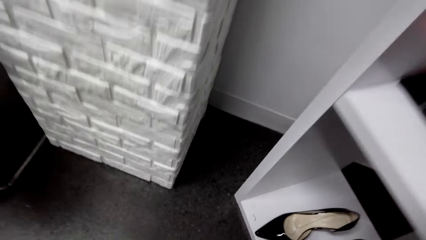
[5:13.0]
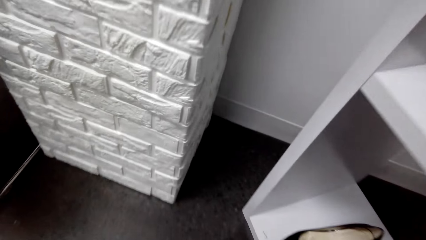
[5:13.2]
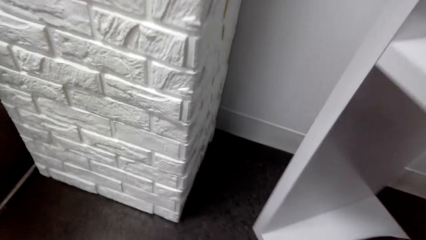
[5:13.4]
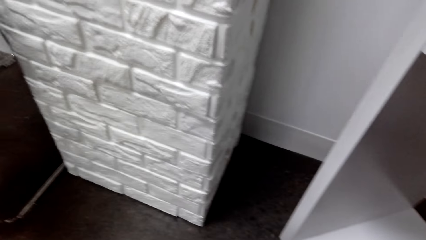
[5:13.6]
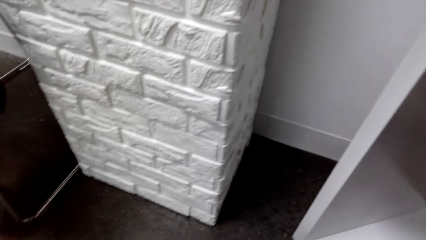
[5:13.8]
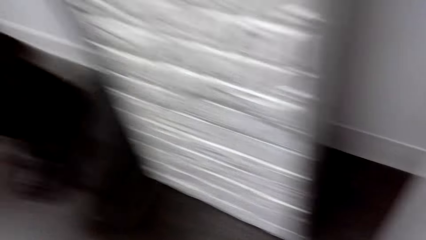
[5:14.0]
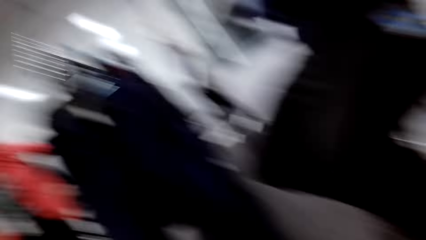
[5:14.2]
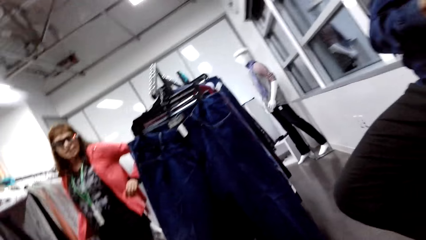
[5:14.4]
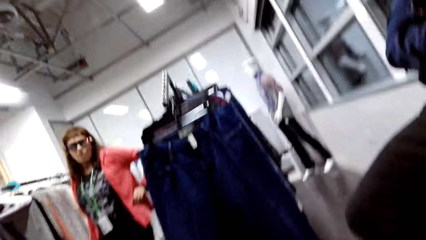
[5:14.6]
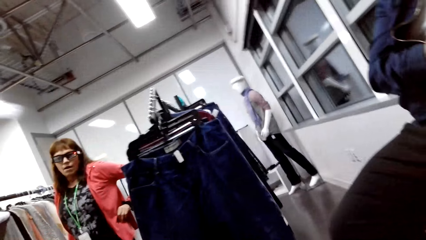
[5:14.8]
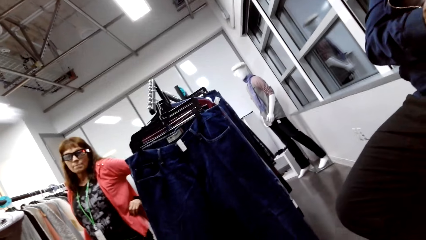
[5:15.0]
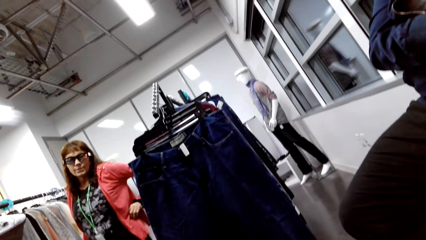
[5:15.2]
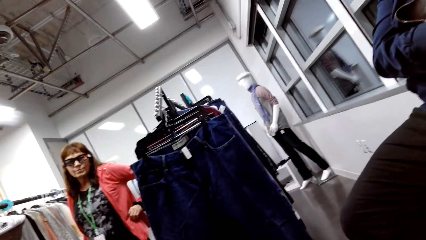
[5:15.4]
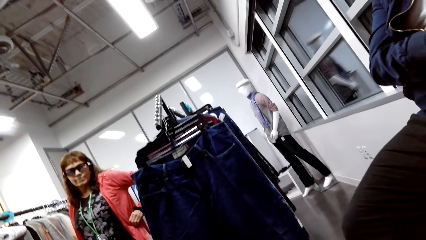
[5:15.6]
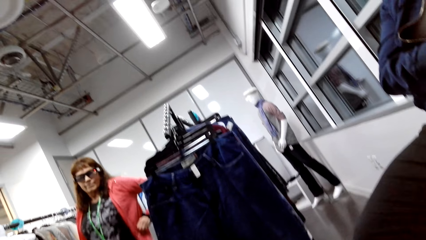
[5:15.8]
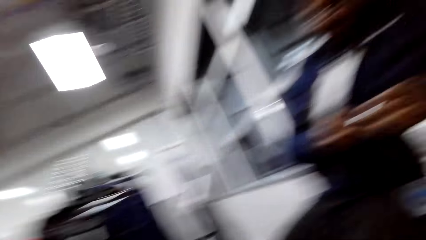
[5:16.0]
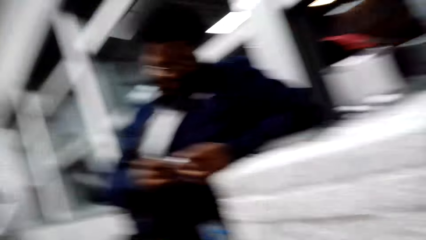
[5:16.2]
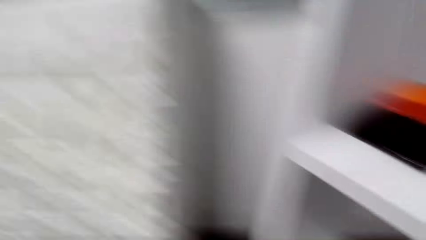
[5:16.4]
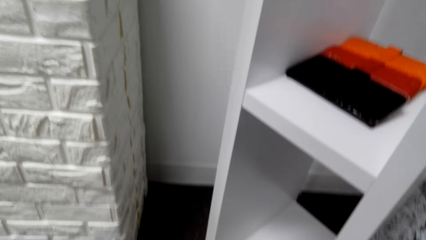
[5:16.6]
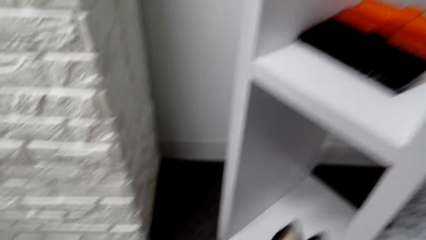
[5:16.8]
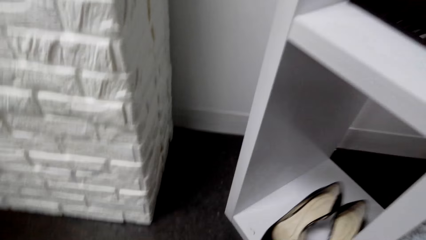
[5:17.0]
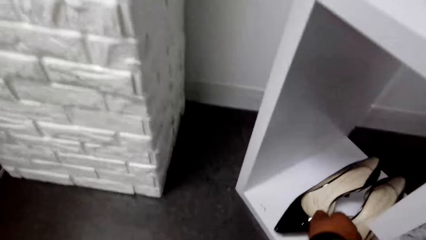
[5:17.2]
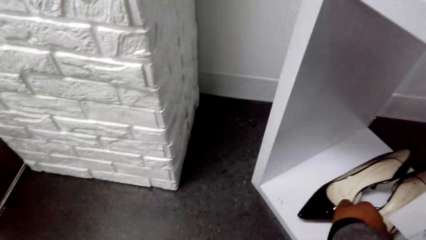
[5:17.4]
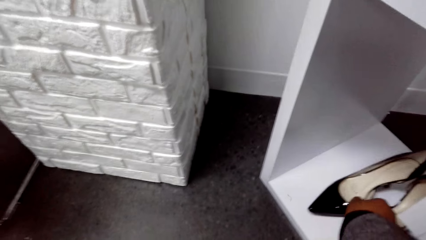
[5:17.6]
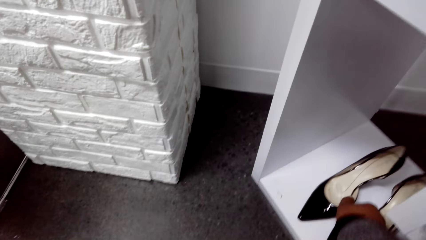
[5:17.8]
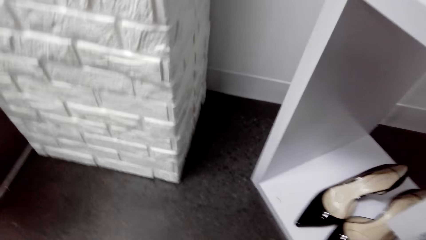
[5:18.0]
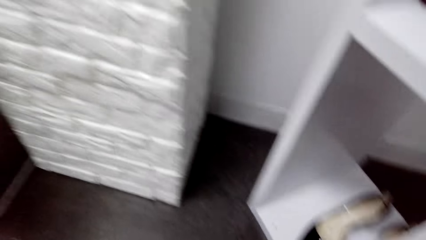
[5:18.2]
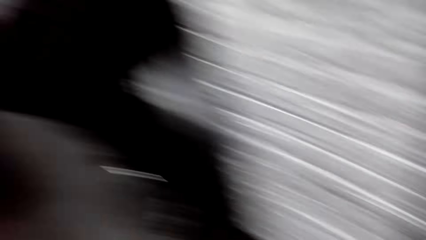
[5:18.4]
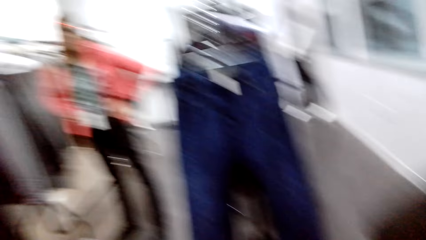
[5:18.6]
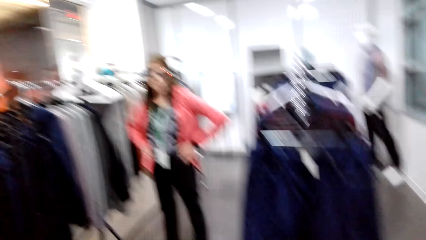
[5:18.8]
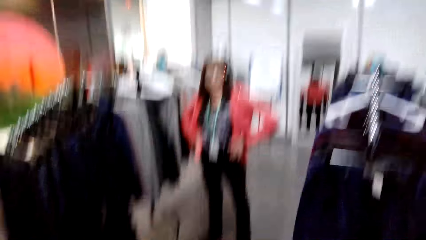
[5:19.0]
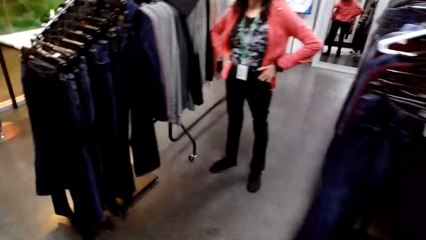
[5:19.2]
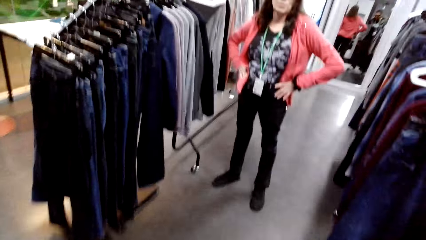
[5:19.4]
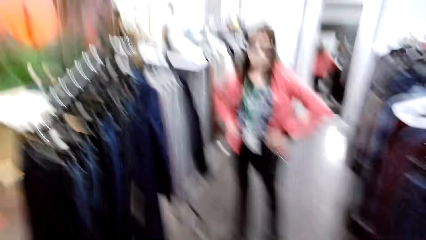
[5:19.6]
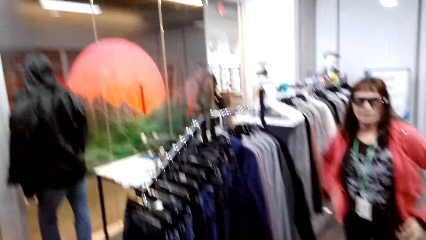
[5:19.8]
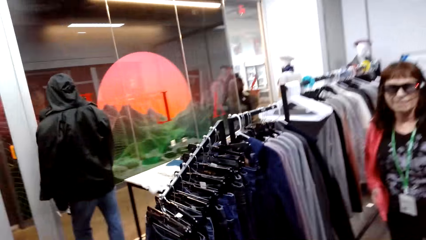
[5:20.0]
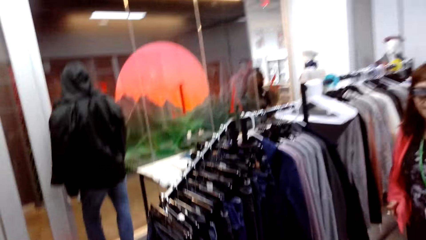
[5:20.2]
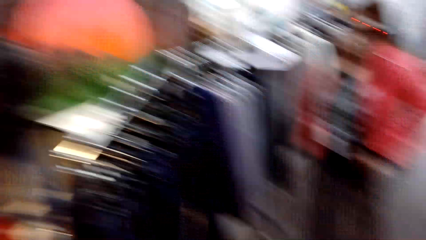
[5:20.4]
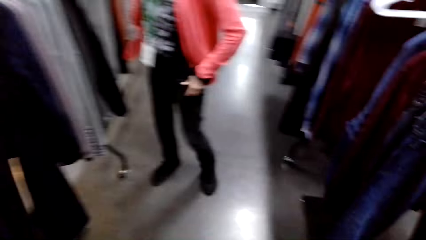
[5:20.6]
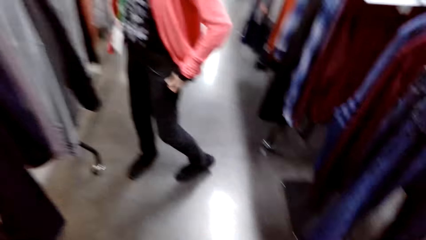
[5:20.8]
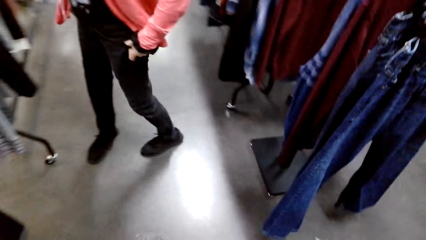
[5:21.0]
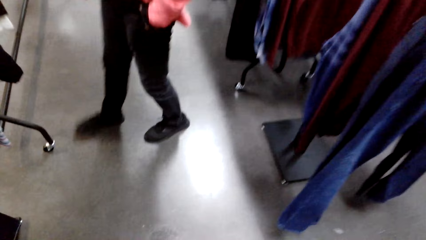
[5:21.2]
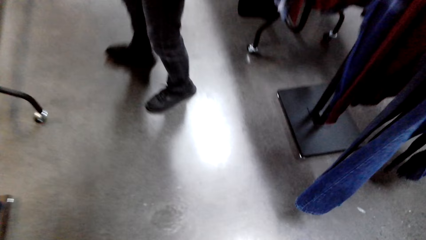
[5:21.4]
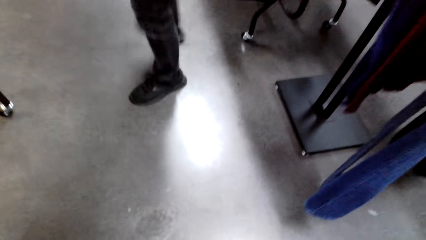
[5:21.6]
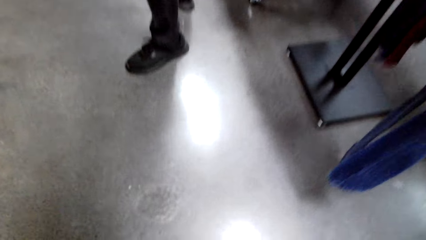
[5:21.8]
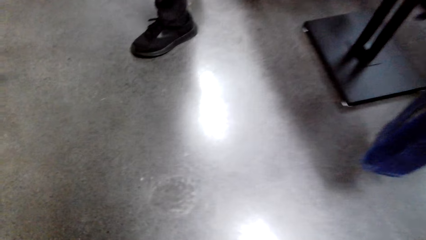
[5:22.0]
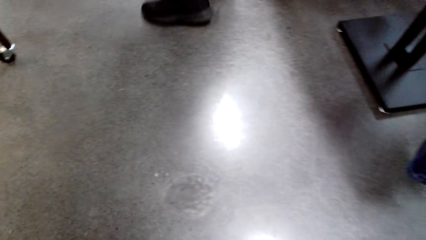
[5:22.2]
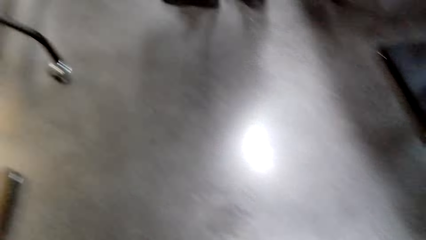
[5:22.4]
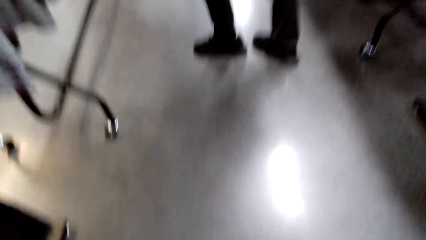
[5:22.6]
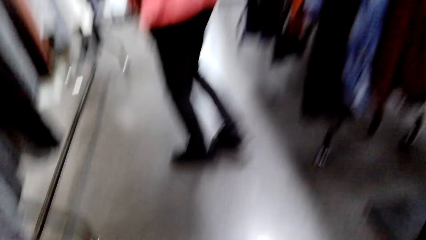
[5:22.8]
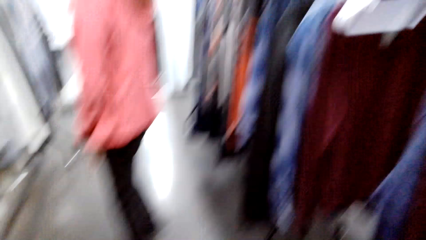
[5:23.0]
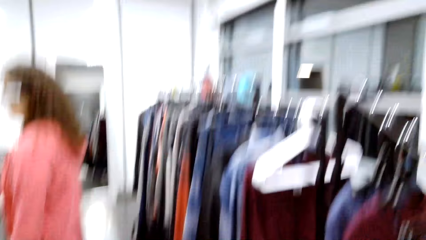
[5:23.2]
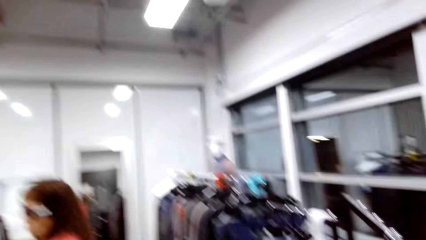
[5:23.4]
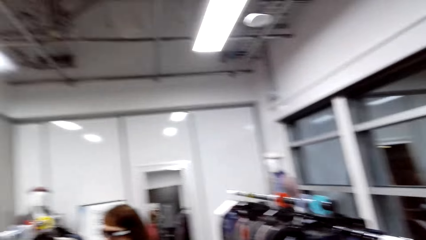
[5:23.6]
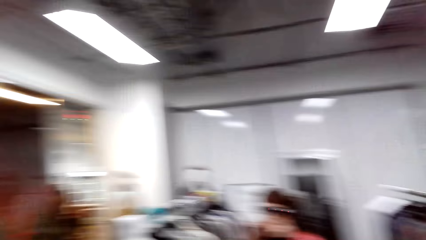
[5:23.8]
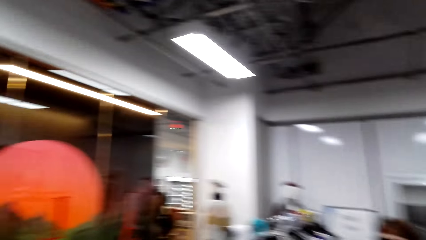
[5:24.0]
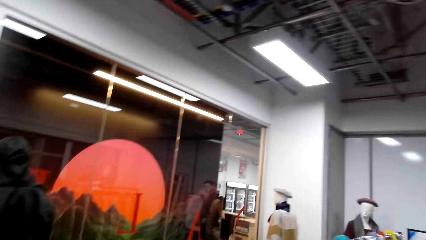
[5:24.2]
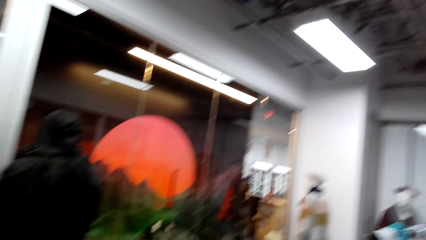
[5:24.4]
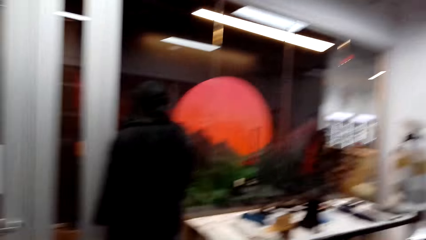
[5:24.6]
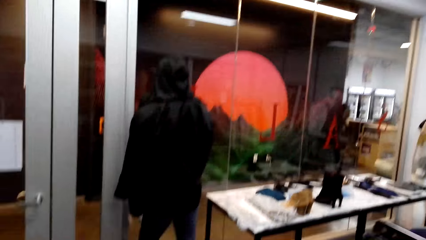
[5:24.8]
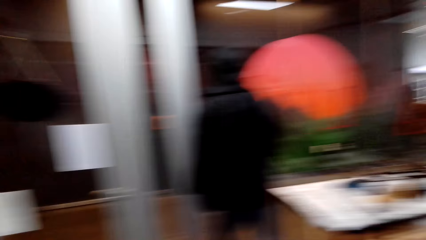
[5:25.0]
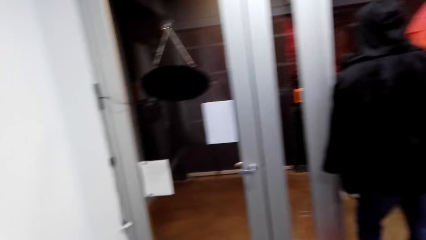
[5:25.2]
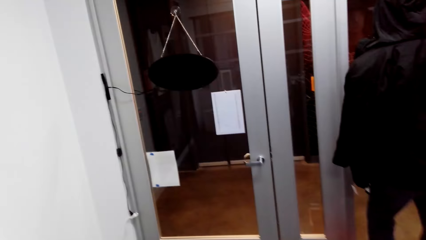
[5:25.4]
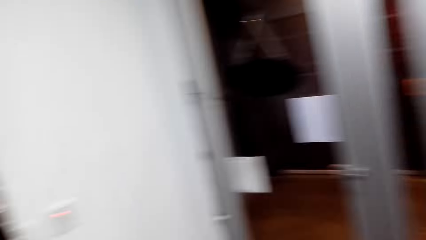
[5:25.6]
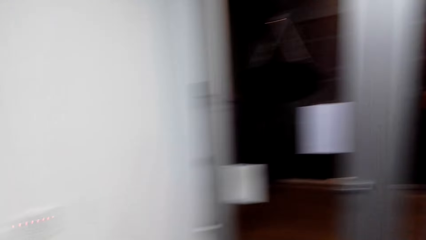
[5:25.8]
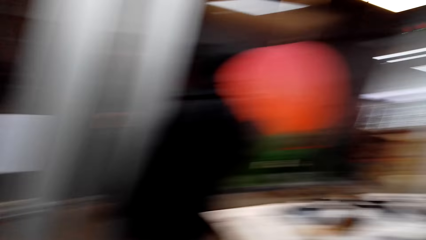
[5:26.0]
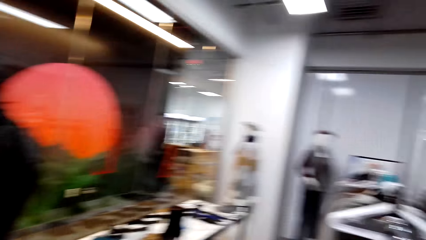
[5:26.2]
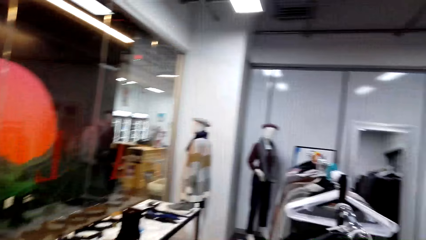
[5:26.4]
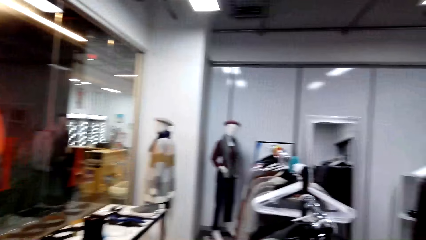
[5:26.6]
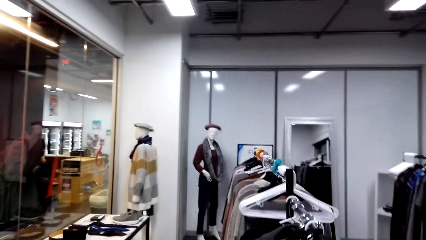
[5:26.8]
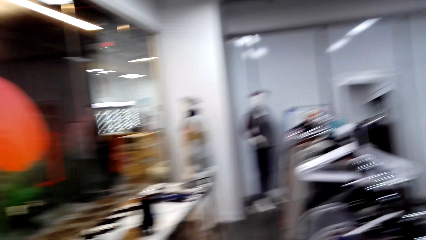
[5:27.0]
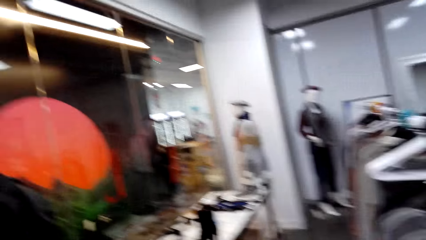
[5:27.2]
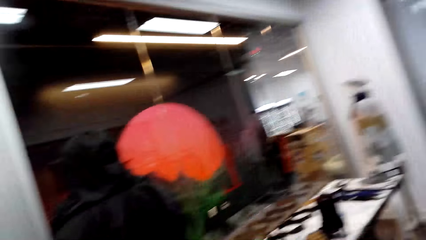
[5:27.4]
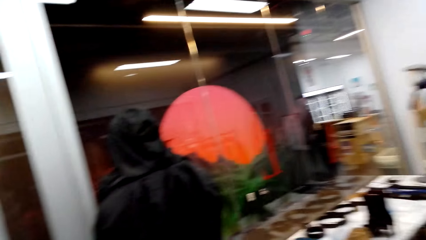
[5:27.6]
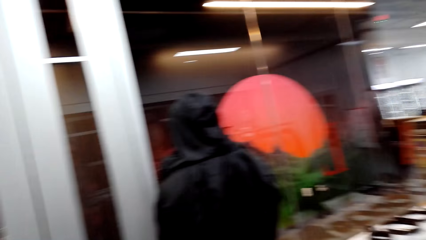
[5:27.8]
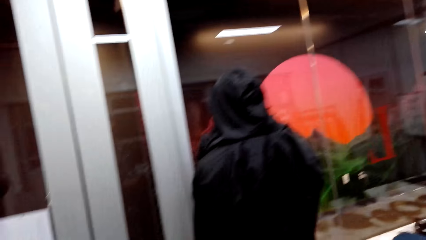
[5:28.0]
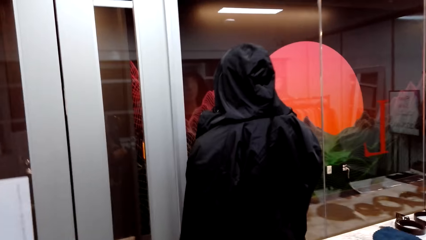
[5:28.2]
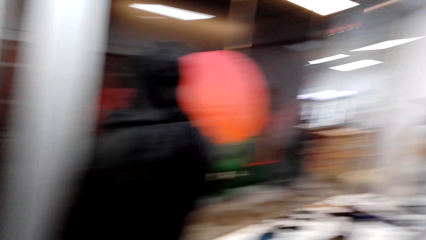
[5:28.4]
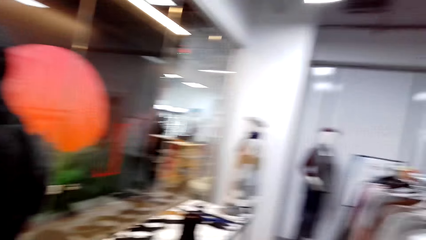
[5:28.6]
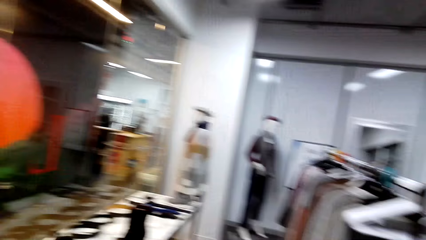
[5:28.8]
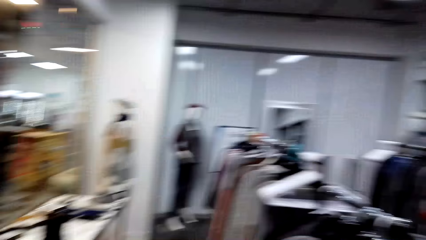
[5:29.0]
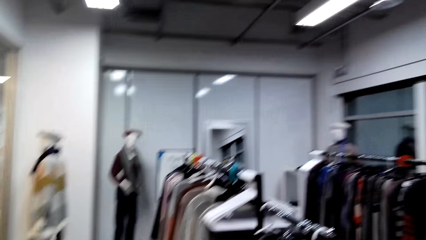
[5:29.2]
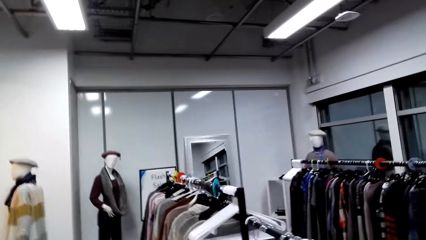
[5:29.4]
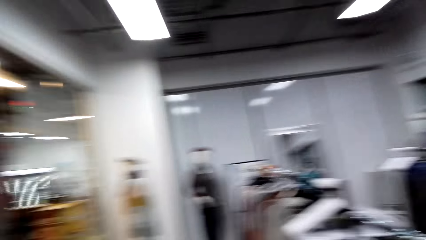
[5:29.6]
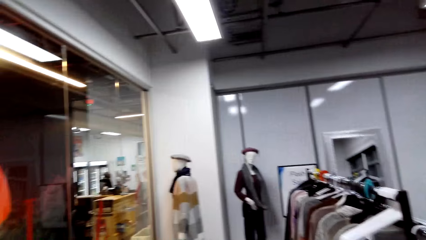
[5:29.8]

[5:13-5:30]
The camera wearer dialogues with a woman. They look at the woman. They look around the clothing store. They hold the high-heeled shoes. They look around the clothing store and walk around the clothing store. They dialogue with the woman. The woman walks ahead. The camera wearer looks around the clothing store. They dialogue with the woman.
